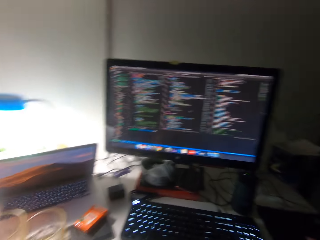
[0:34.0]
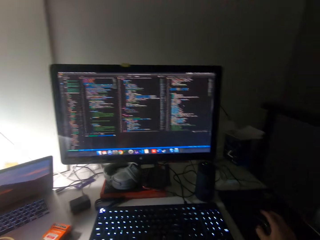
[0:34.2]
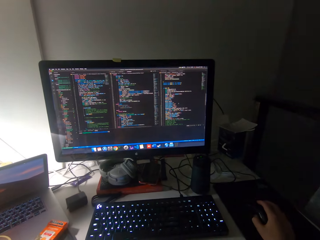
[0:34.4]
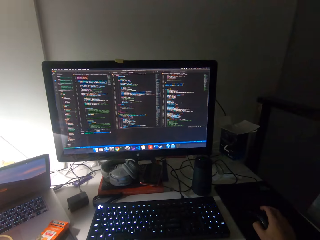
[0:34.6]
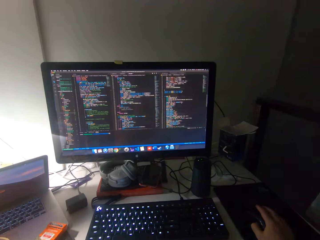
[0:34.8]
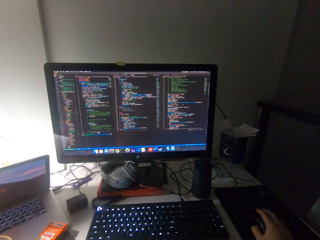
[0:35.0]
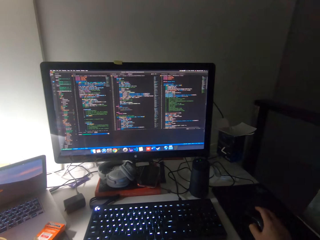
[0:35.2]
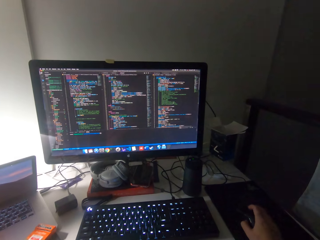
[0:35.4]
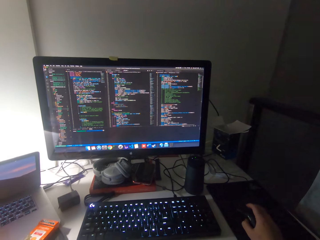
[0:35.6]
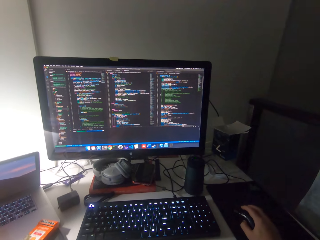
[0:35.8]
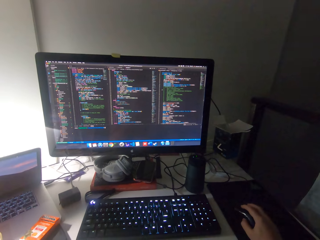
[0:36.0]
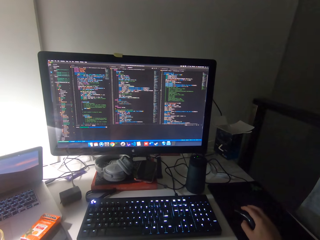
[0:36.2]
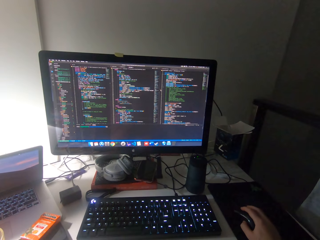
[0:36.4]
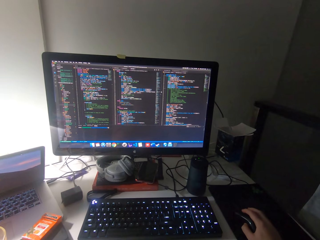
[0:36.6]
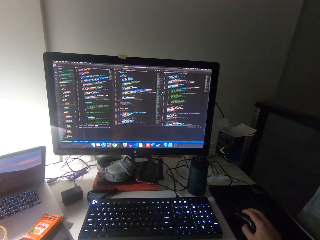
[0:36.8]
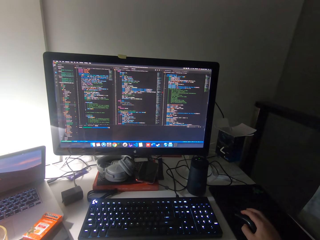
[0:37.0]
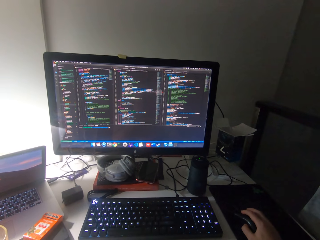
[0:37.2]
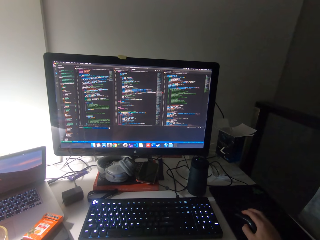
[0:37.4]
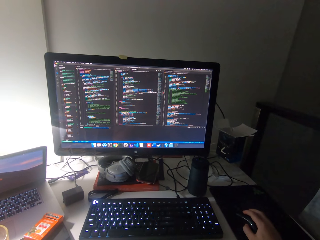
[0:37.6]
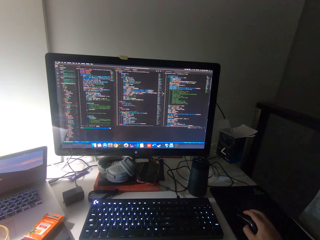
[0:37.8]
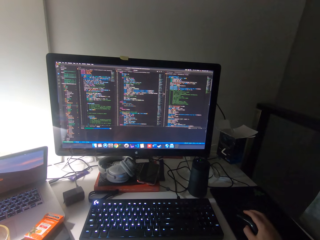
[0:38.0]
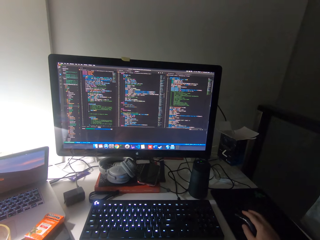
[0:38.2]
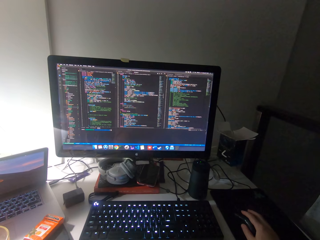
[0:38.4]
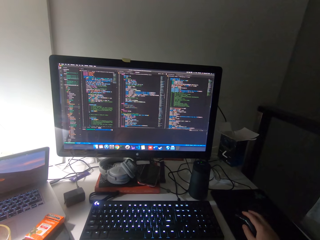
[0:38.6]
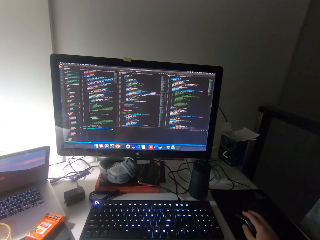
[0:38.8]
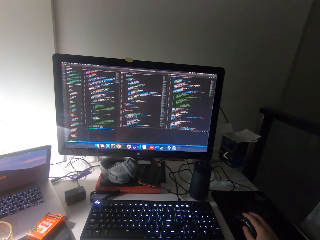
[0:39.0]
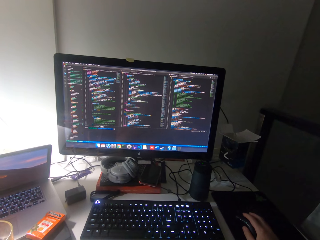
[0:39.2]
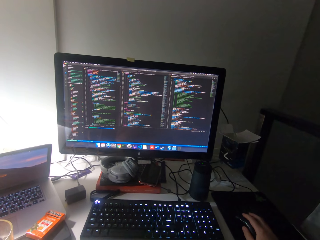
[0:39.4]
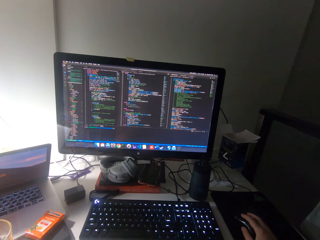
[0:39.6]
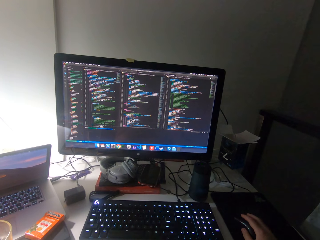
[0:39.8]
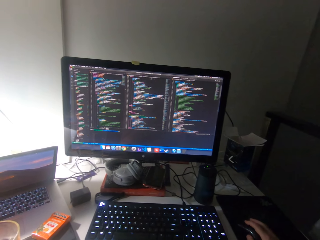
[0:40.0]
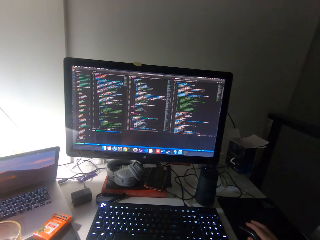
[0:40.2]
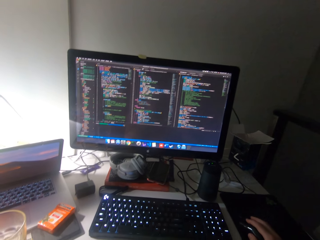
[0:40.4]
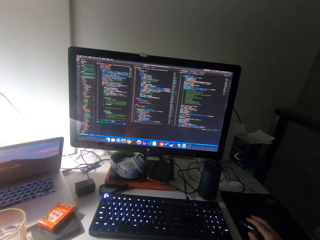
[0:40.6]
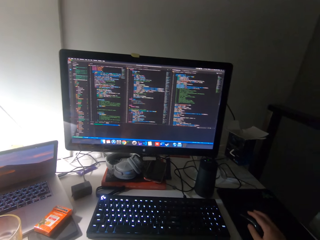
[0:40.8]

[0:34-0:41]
The camera wearer operates the computer with both hands. They use the mouse.

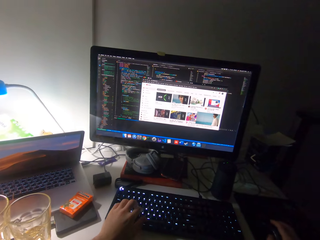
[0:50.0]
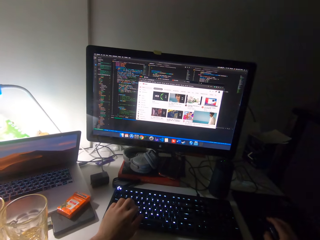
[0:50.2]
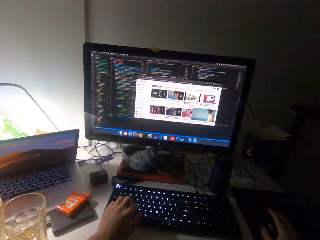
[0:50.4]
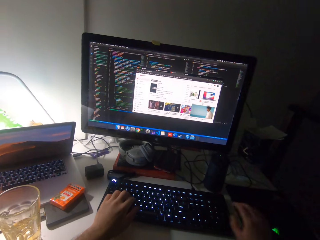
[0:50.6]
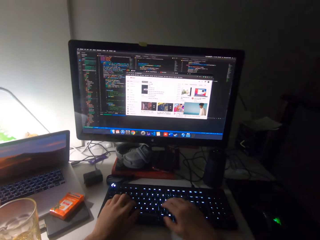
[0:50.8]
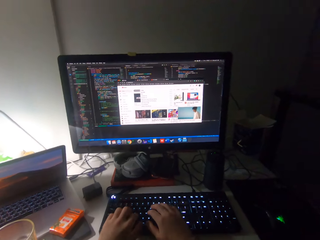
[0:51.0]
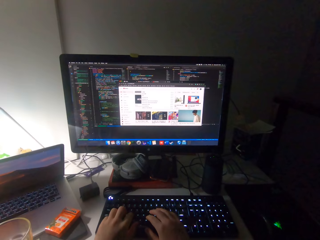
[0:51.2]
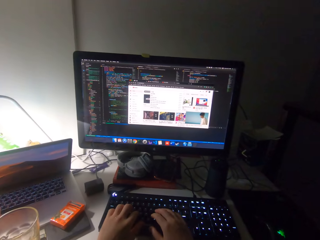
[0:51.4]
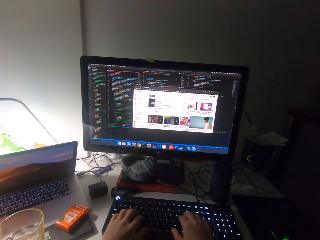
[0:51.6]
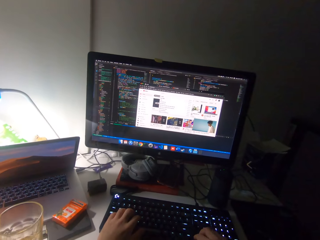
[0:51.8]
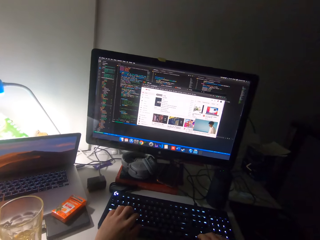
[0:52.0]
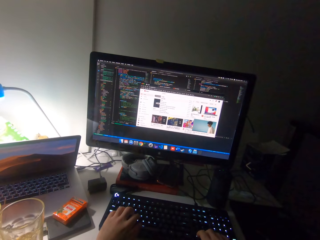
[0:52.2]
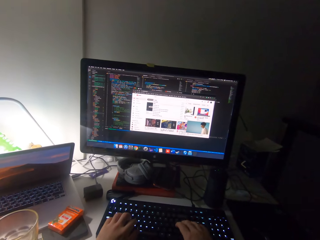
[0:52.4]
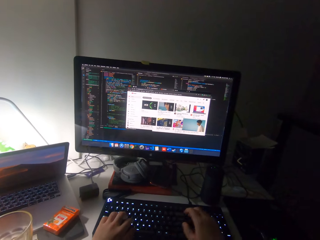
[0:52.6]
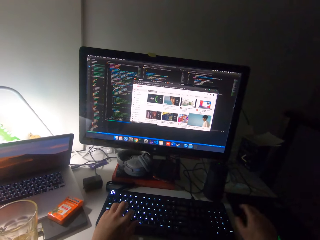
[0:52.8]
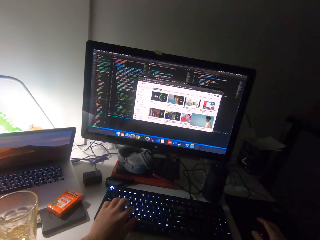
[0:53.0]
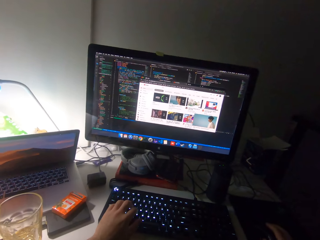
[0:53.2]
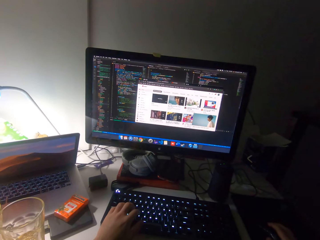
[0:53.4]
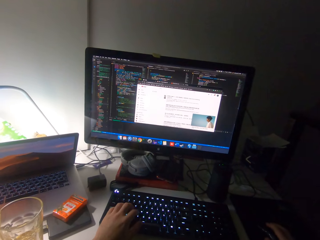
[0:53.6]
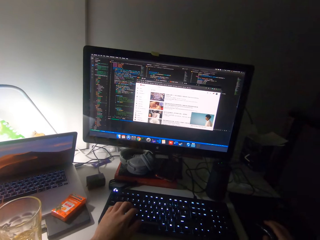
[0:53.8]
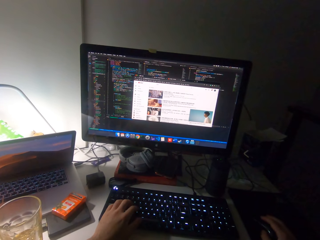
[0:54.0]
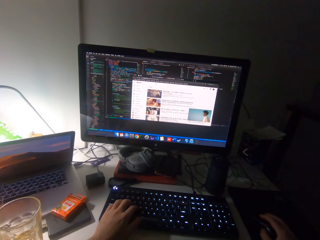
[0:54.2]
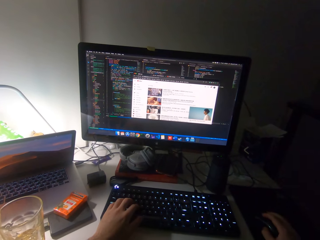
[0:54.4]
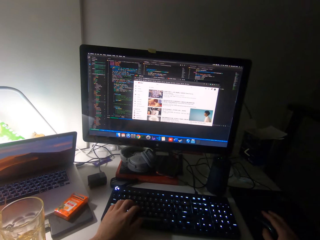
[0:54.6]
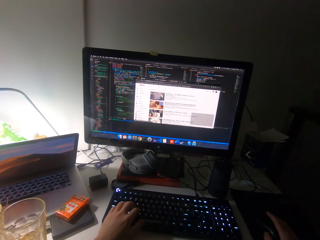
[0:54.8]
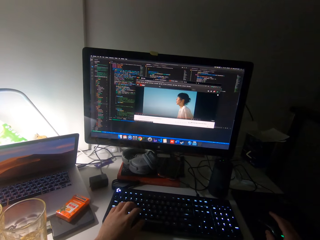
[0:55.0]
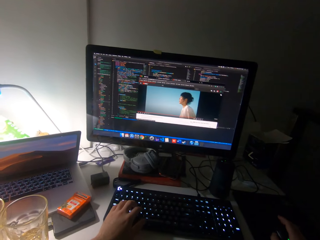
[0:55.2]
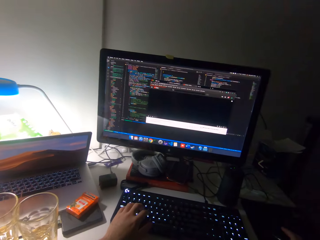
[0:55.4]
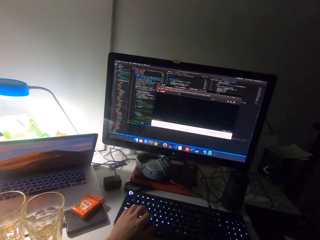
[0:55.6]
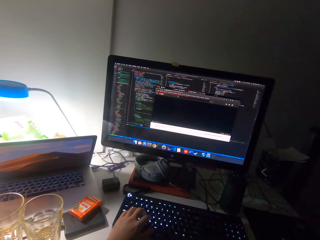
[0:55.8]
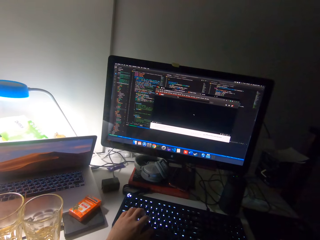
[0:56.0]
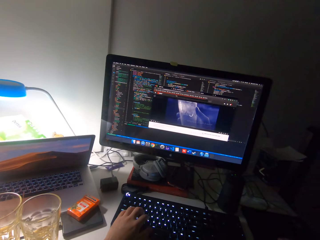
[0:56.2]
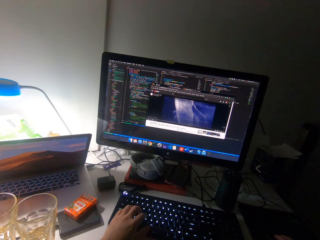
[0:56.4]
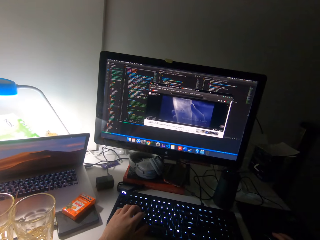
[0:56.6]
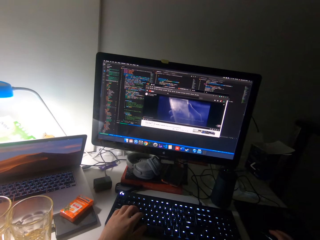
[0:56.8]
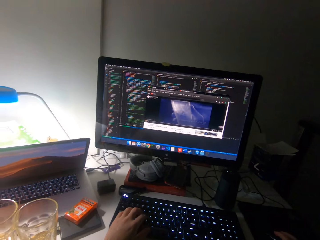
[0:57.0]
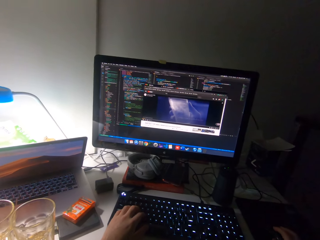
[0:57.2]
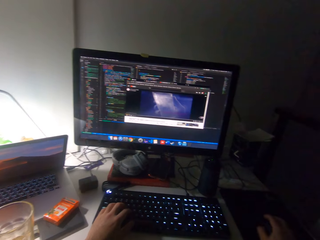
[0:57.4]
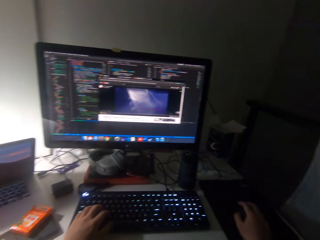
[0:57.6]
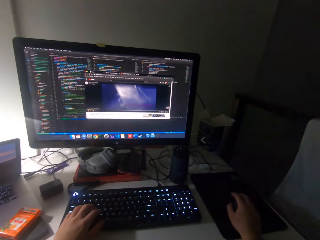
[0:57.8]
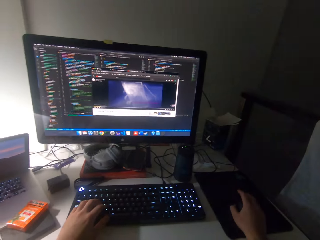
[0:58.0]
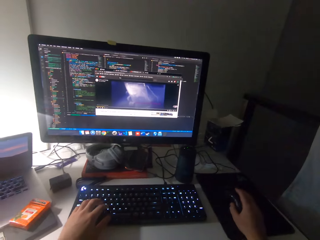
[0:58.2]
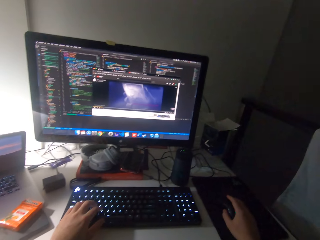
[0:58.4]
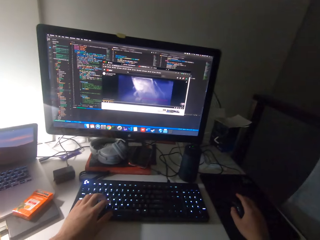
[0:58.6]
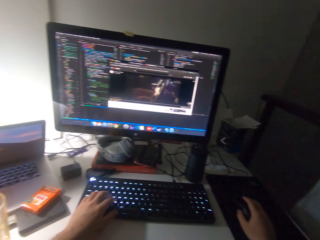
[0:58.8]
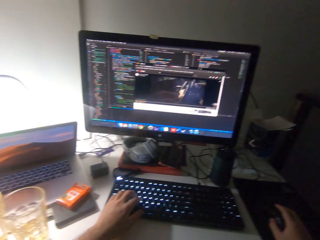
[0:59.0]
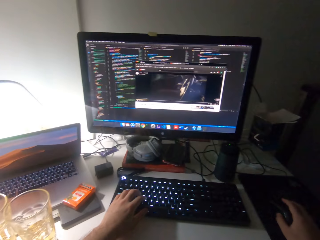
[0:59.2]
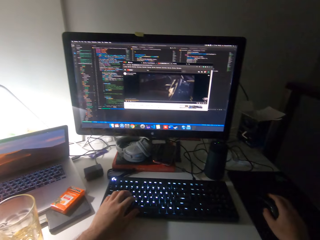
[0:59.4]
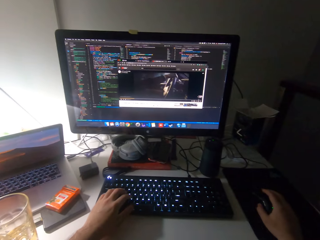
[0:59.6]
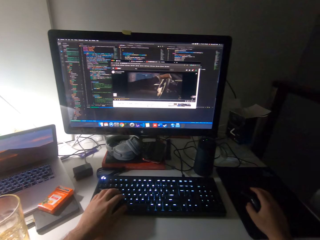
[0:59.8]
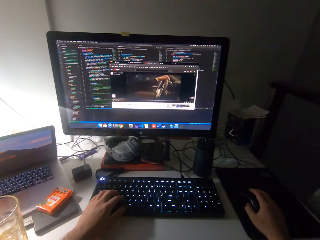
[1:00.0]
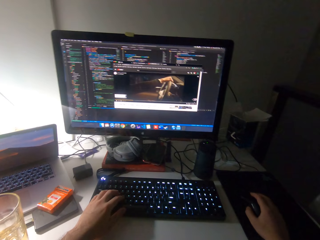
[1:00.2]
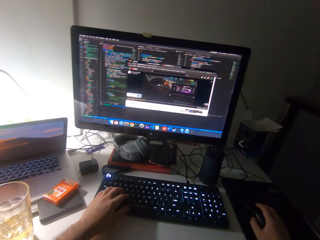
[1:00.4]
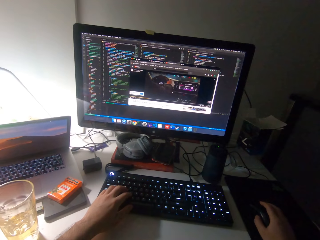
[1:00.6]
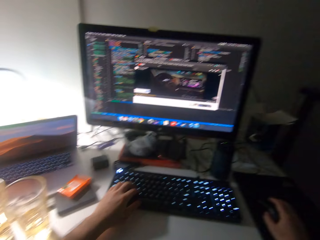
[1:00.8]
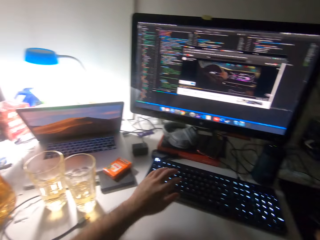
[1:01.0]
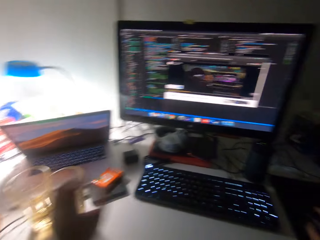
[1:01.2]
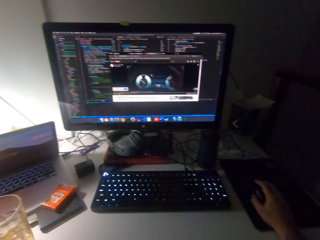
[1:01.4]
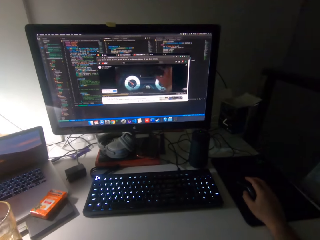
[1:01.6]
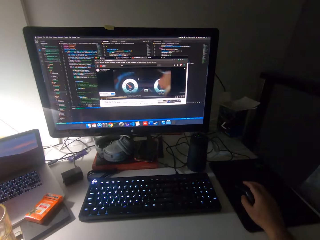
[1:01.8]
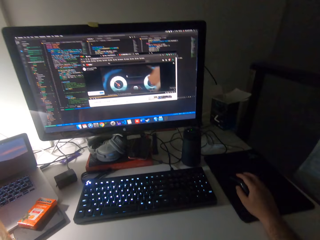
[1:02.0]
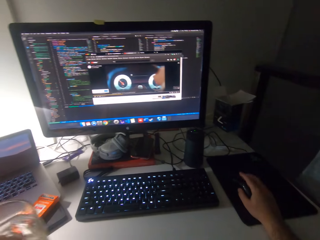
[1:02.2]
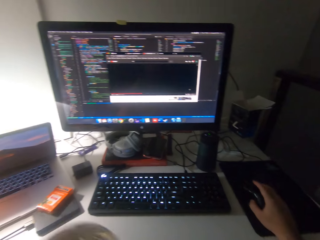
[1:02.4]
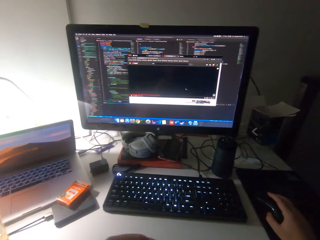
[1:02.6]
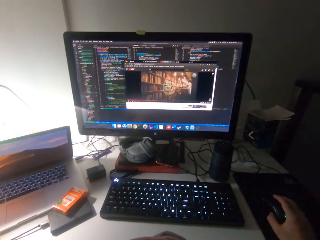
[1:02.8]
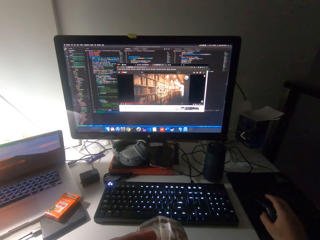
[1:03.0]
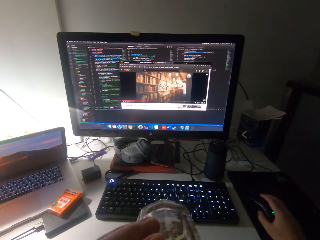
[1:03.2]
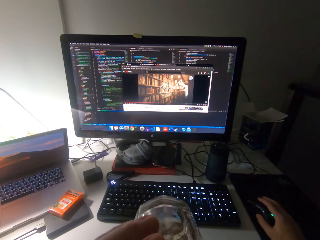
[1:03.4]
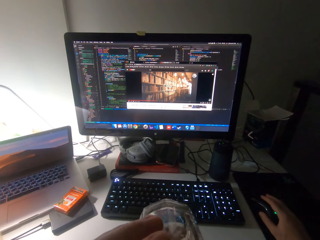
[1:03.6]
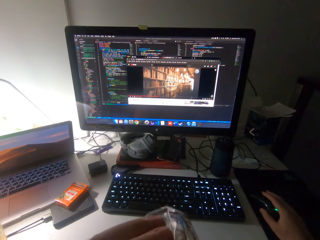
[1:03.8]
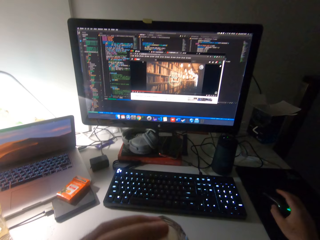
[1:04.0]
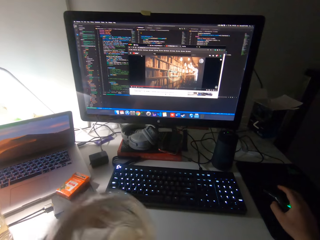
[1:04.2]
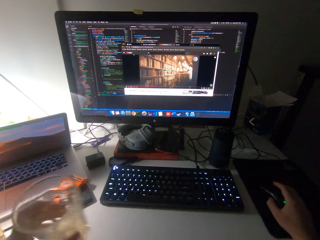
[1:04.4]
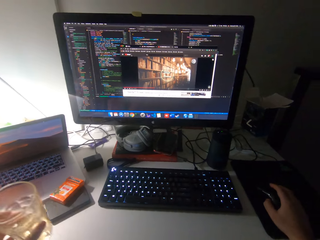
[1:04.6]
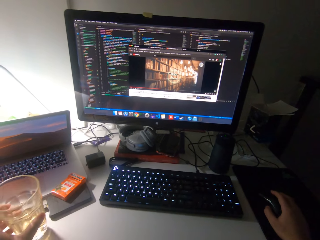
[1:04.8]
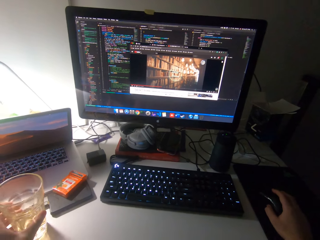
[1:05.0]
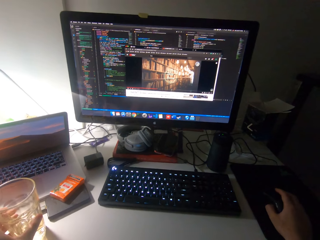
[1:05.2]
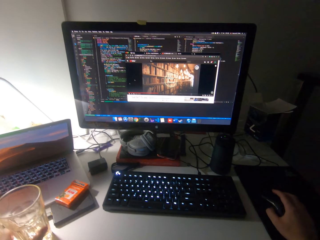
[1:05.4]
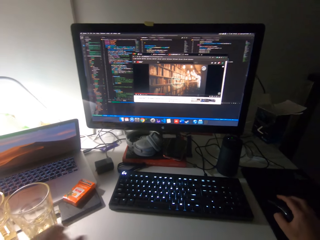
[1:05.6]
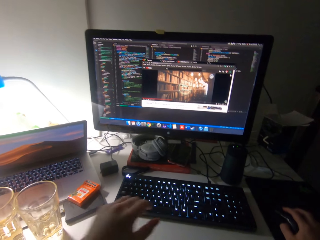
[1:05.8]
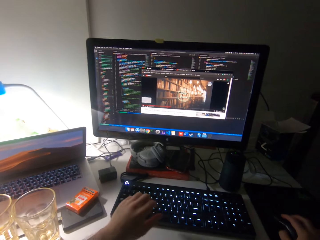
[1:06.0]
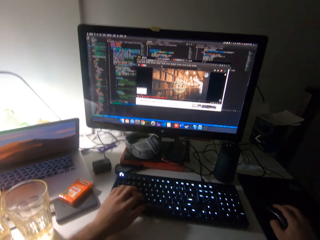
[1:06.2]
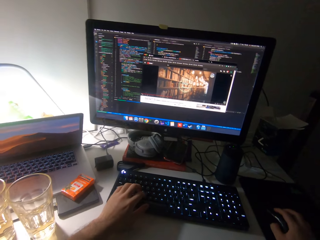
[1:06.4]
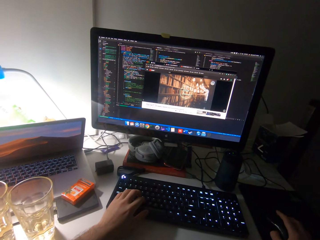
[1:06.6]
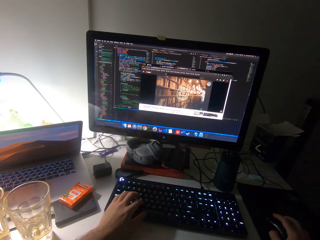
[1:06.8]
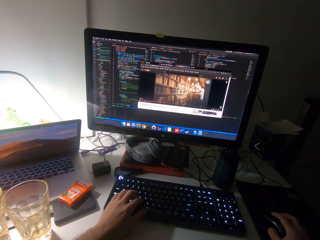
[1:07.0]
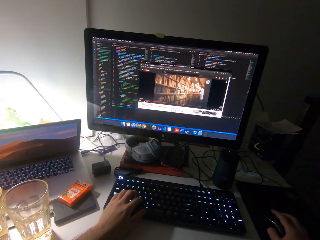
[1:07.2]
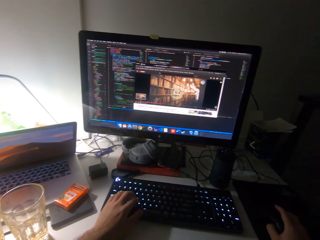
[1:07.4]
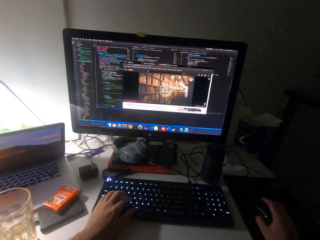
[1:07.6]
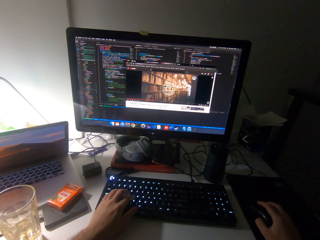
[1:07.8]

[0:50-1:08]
The camera wearer types on the keyboard with both hands. He uses the mouse. He picks up a glass of water with his left hand. He drinks the water in the glass cup. He puts the glass on the desk. He drops the glass cup on the table. He types on the keyboard with the left hand.
